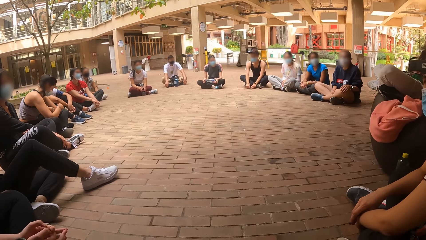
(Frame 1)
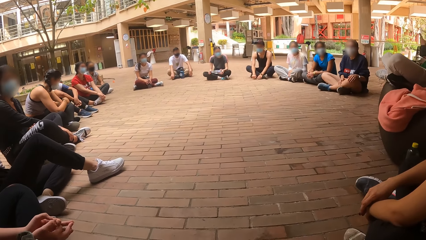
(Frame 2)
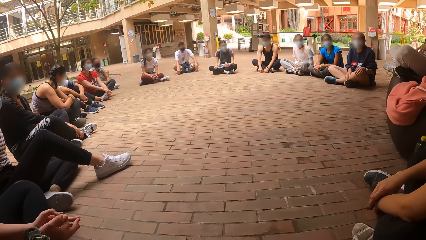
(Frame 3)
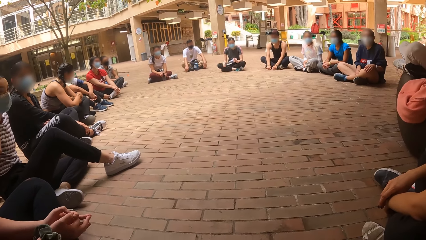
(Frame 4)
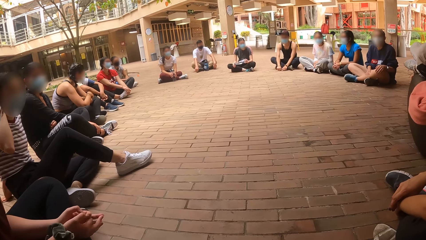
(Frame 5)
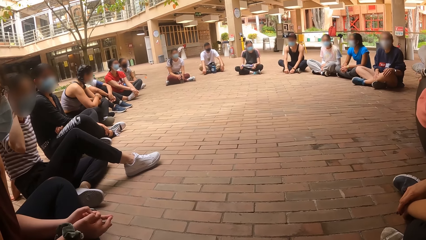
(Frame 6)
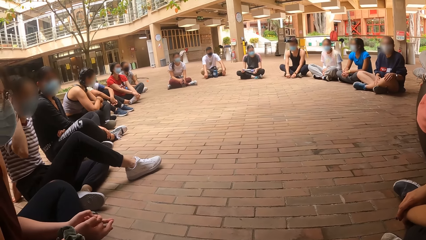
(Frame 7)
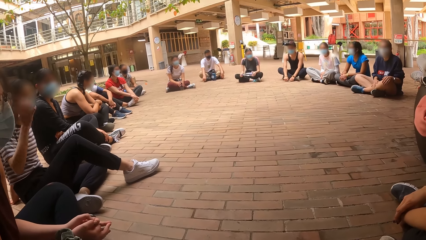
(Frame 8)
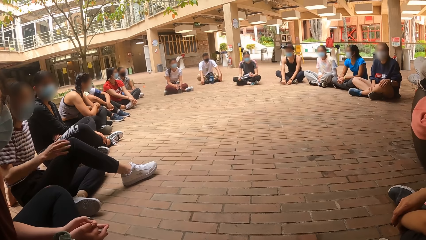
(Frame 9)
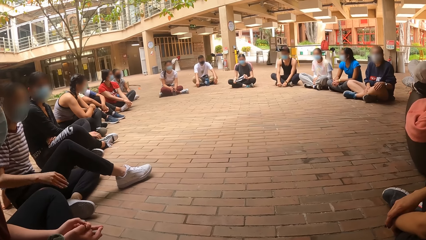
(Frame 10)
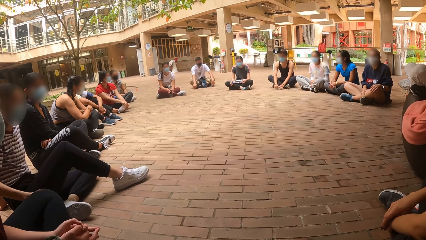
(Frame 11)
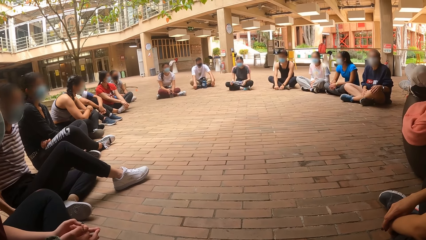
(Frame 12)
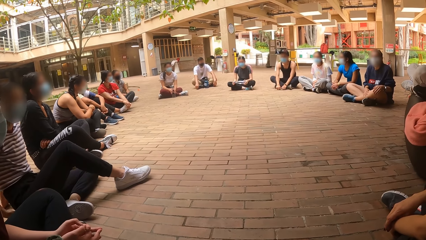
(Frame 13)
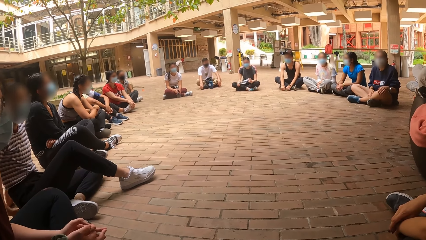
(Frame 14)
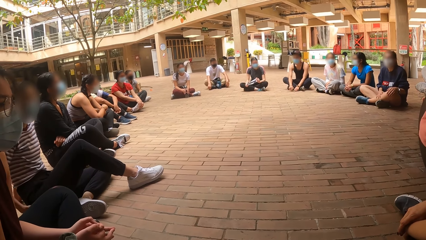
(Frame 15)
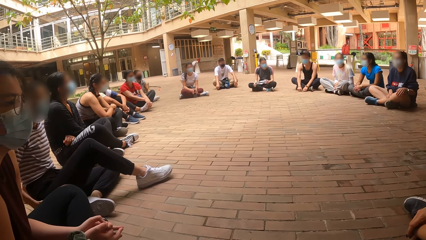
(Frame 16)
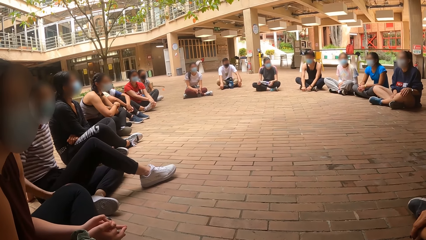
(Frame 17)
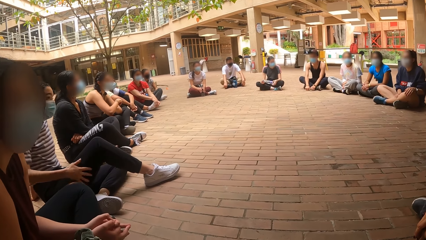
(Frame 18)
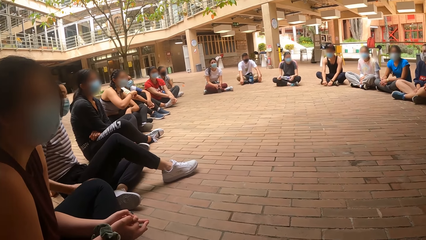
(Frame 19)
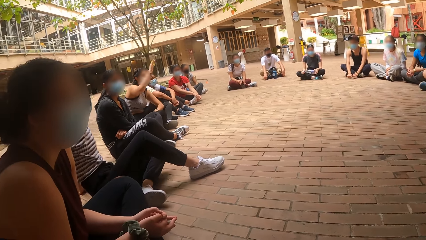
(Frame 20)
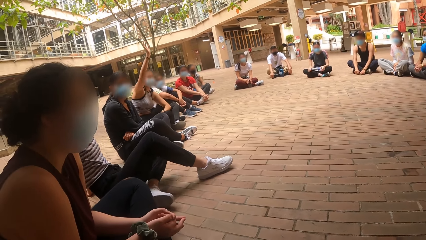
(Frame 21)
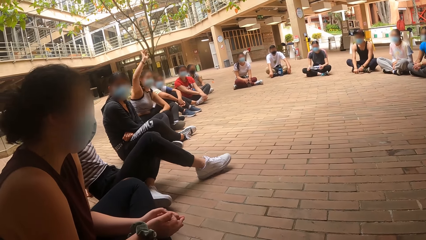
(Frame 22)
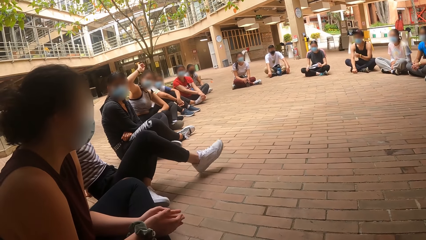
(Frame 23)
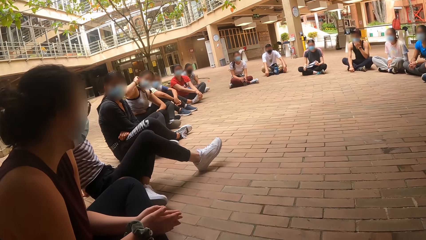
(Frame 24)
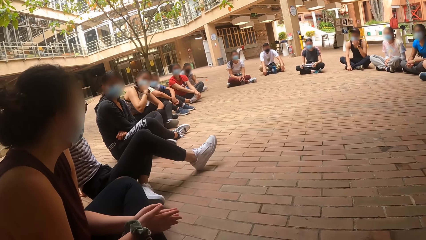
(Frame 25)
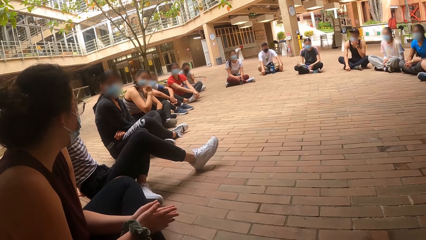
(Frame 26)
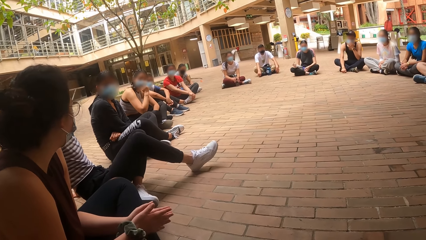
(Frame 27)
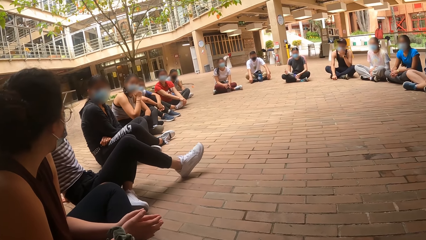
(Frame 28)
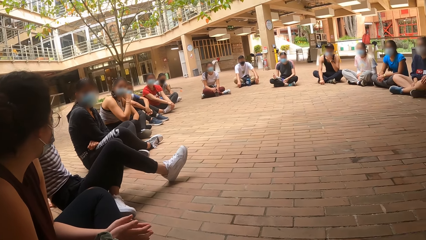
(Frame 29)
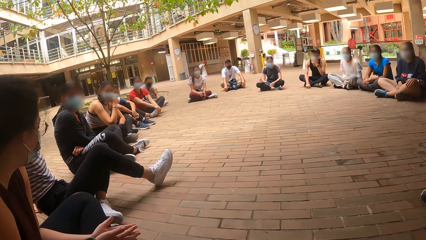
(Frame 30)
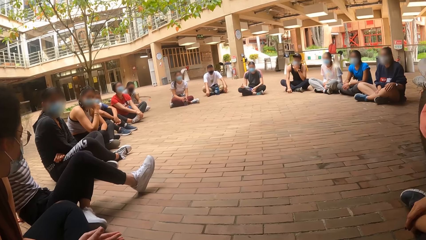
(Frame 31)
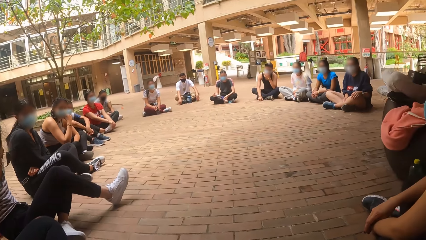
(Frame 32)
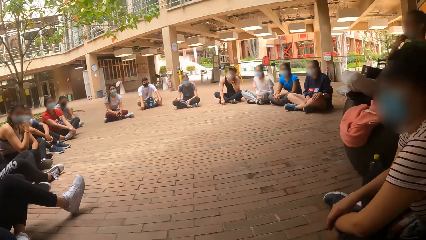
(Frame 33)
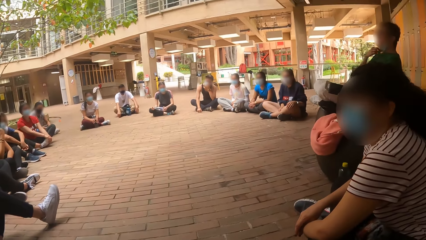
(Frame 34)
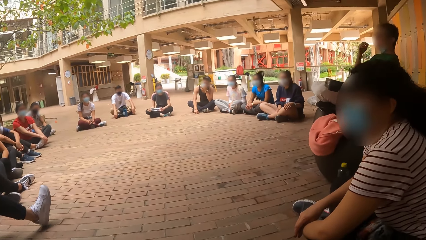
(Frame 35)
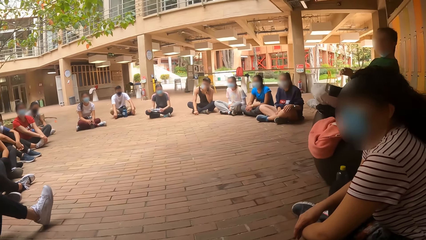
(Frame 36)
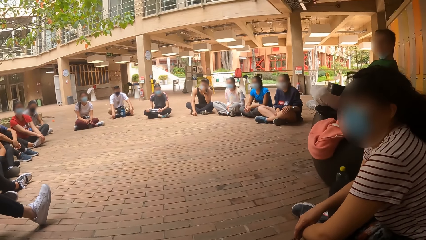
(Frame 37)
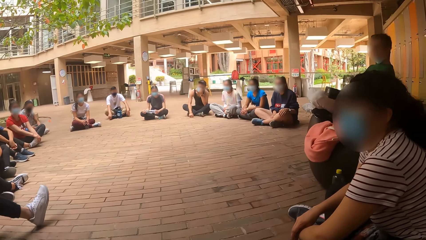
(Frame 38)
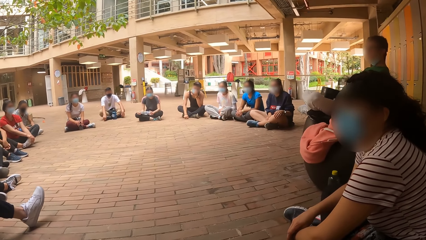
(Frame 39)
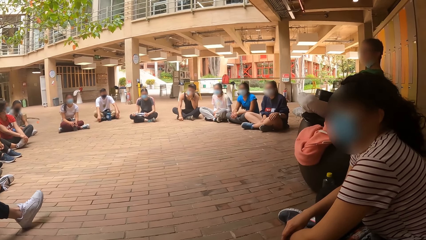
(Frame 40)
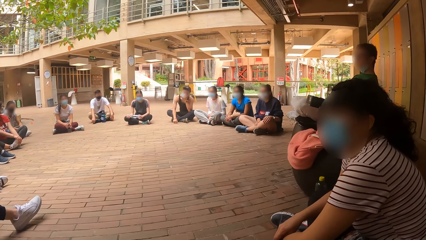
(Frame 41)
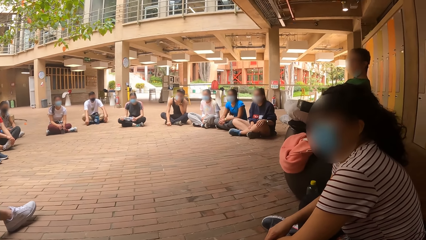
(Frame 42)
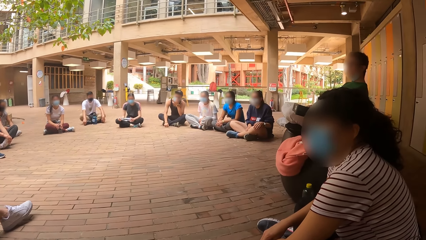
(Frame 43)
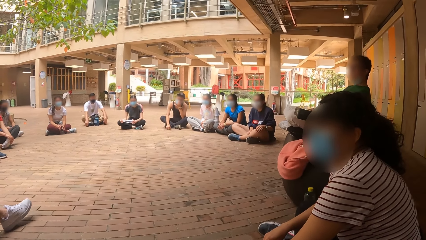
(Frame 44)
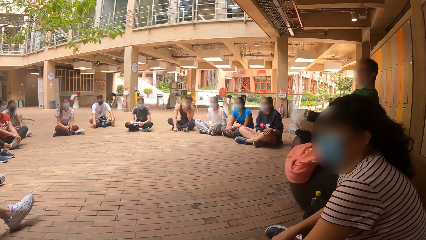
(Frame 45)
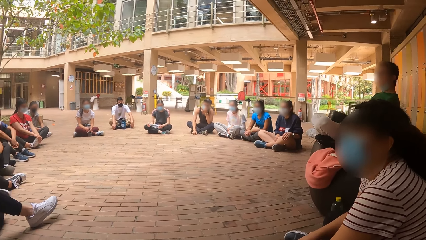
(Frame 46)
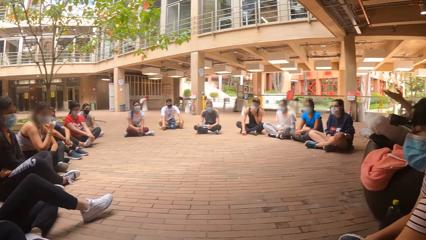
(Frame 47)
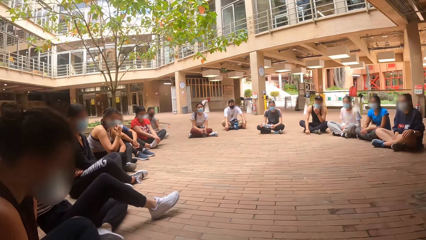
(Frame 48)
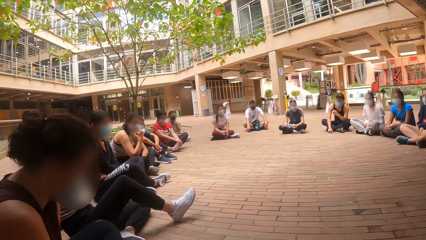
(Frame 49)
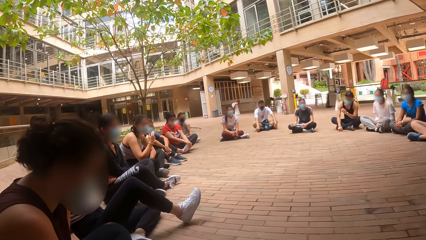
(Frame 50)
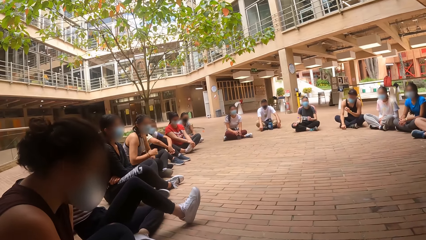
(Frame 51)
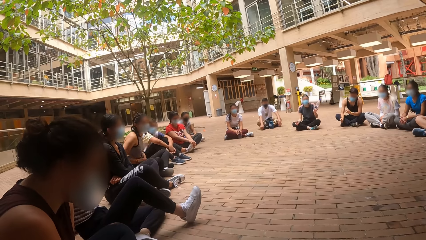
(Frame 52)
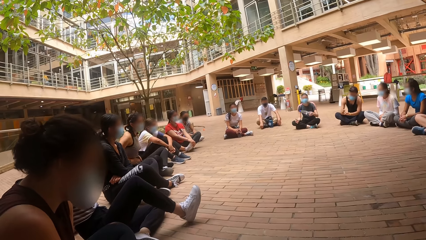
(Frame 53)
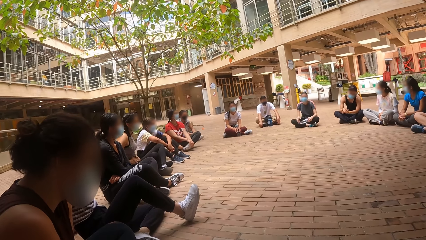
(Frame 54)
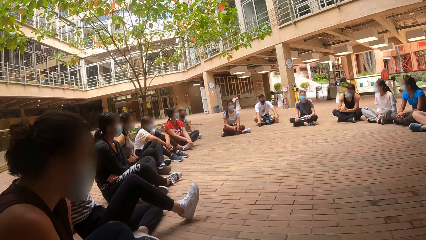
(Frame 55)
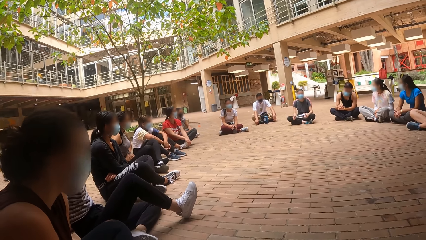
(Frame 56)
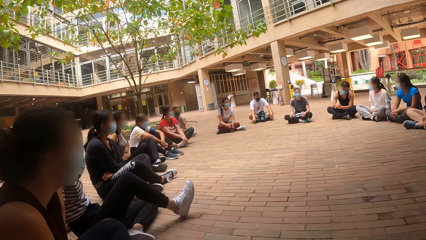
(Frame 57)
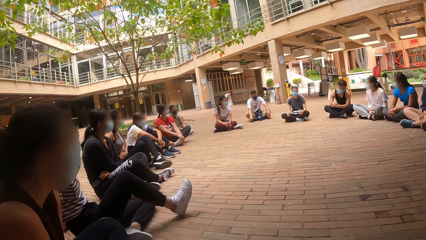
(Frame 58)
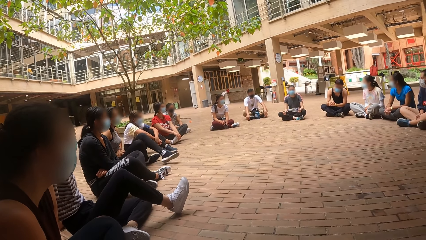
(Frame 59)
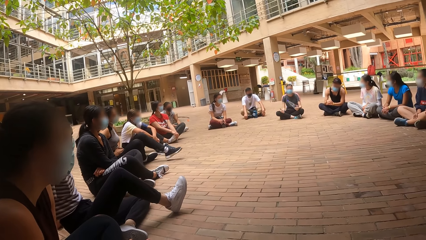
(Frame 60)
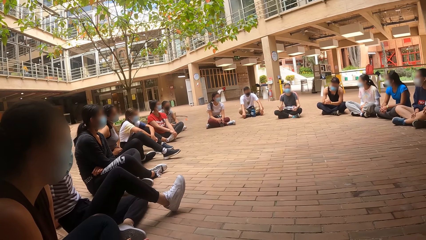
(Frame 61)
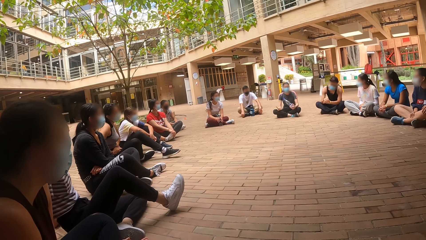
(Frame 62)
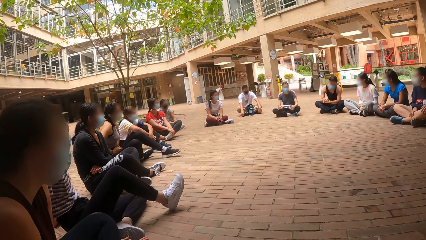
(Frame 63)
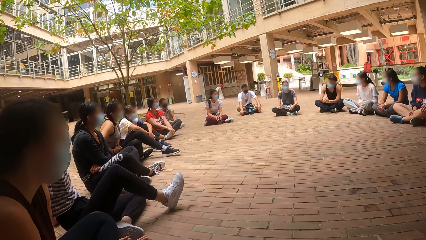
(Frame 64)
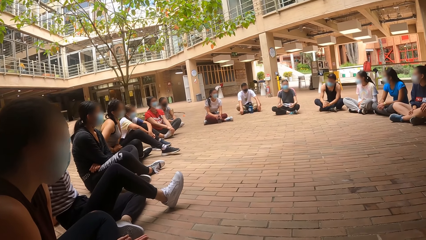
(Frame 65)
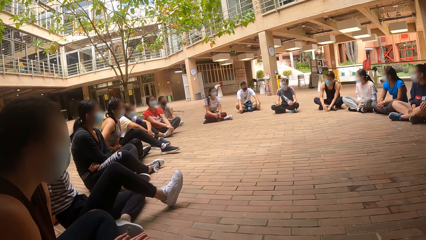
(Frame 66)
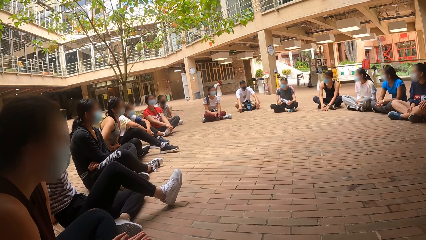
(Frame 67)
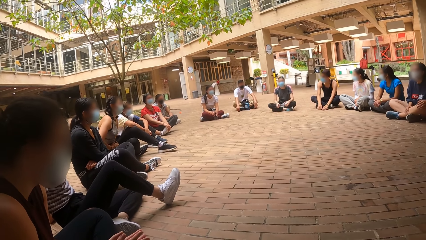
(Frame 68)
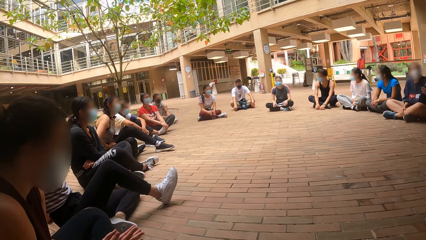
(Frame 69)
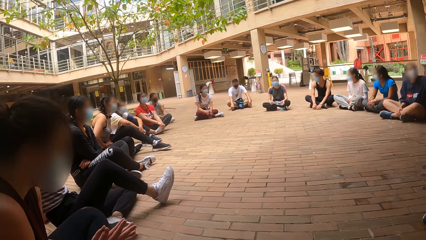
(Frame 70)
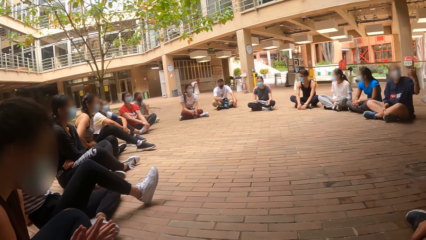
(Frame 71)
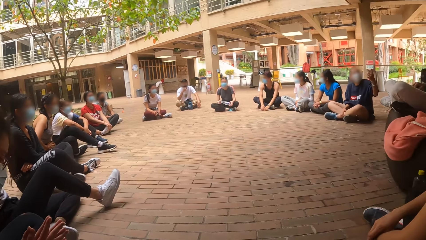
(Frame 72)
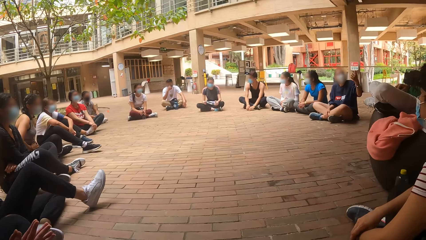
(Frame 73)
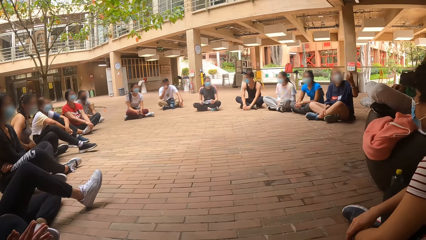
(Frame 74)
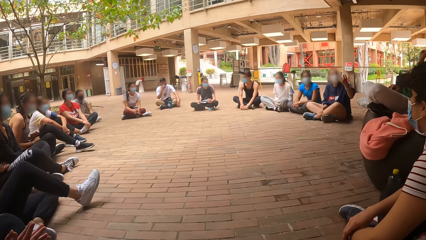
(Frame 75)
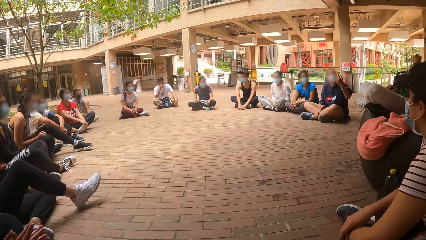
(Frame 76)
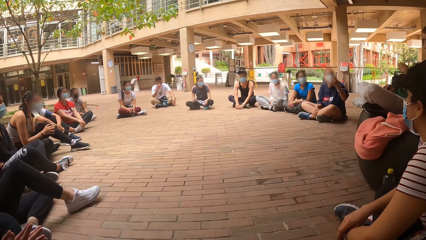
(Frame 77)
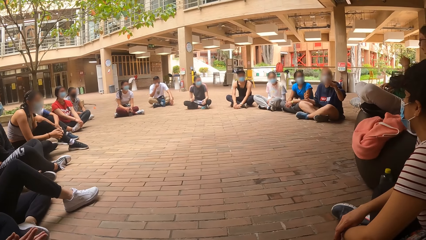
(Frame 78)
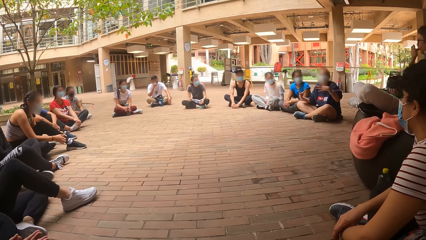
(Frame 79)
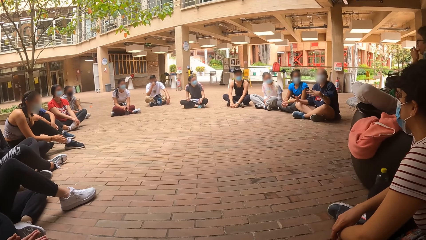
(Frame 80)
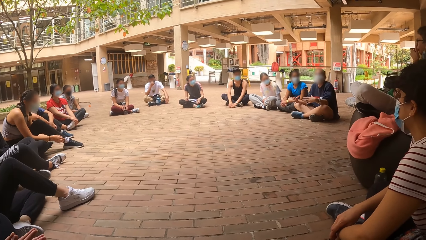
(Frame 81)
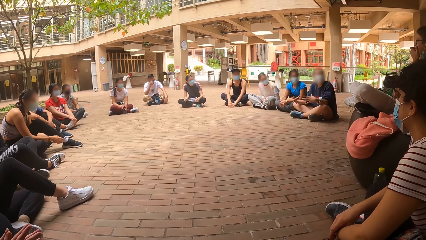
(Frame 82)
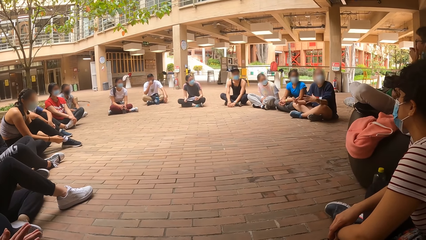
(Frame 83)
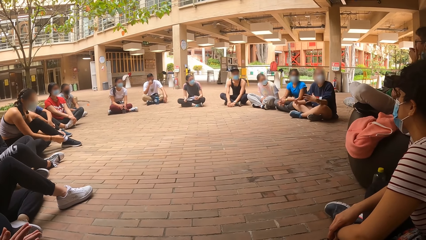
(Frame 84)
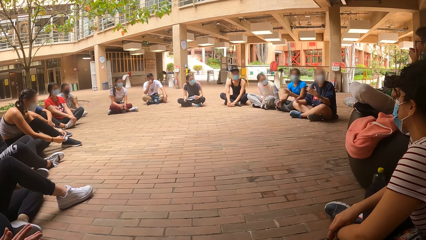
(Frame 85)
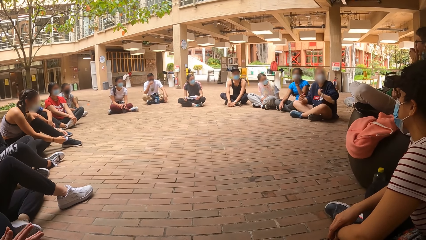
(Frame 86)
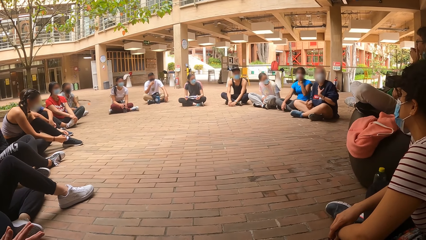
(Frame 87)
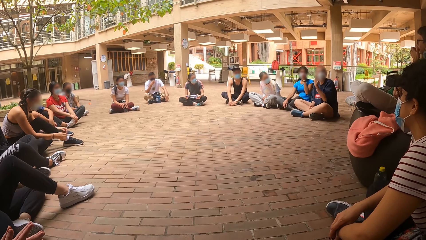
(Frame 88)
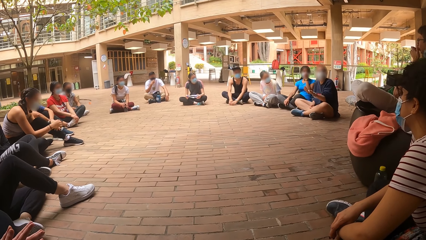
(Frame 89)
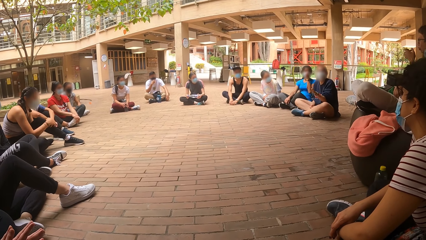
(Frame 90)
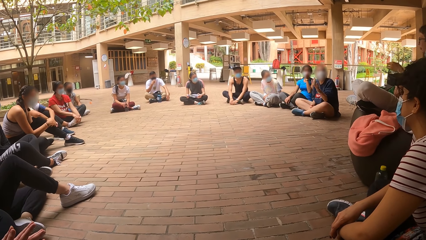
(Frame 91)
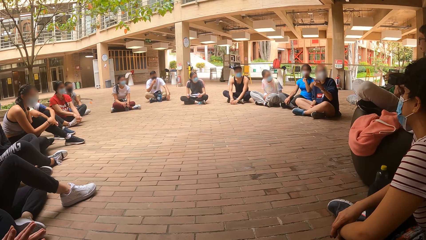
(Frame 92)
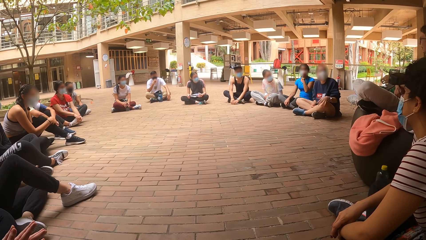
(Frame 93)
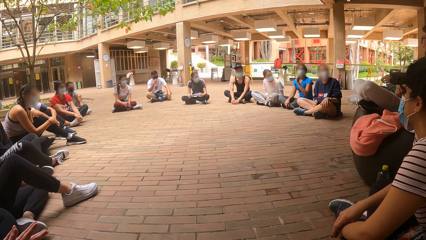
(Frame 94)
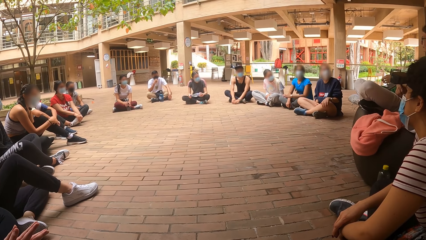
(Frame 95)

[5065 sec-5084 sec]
A girl raises her right hand. The girl puts down her right hand. Another girl makes gestures with both hands. A third girl makes gestures with both hands. A woman converses with a man.
